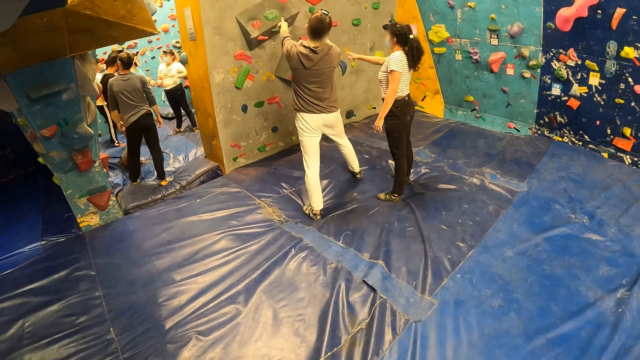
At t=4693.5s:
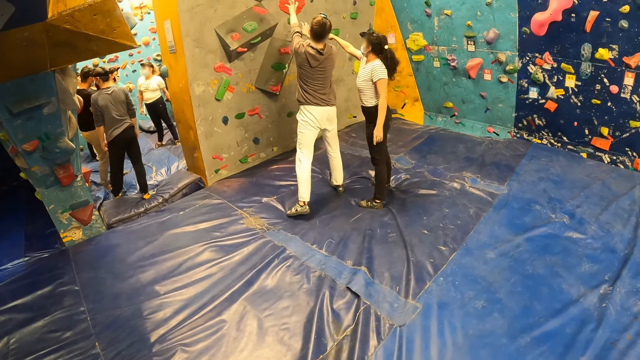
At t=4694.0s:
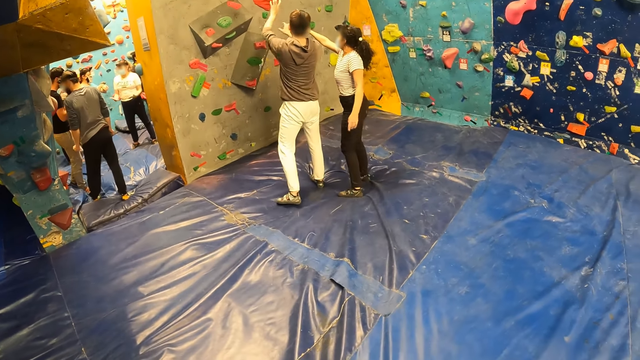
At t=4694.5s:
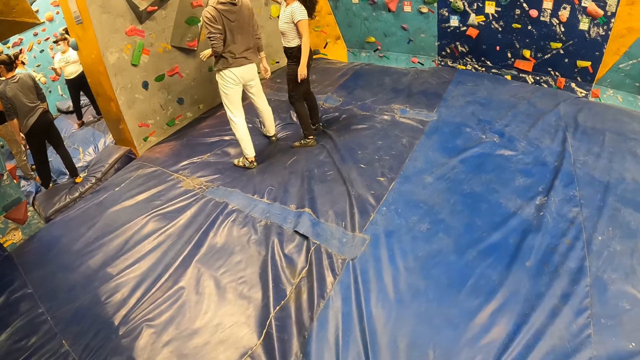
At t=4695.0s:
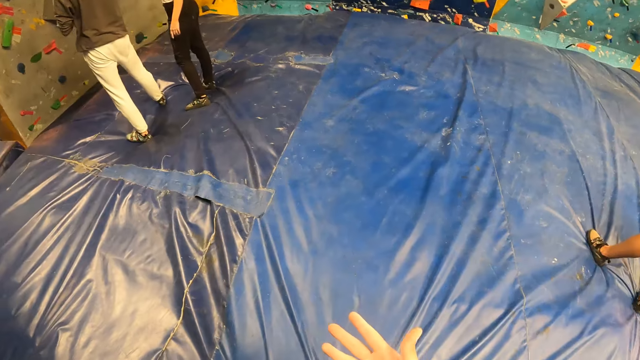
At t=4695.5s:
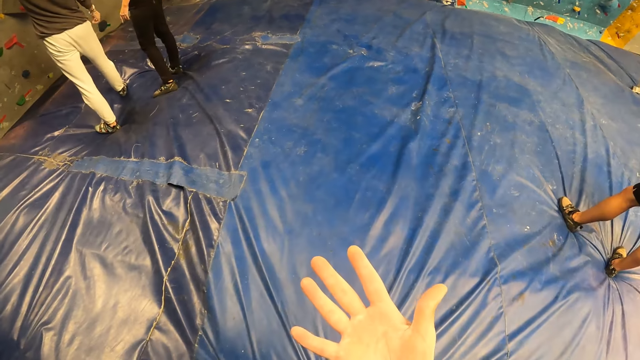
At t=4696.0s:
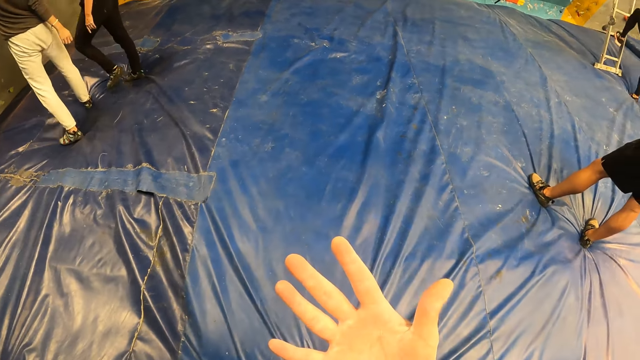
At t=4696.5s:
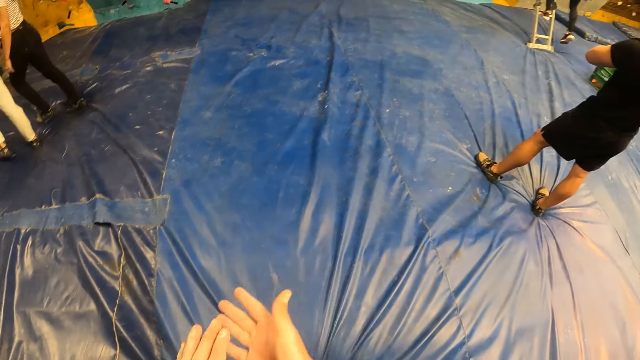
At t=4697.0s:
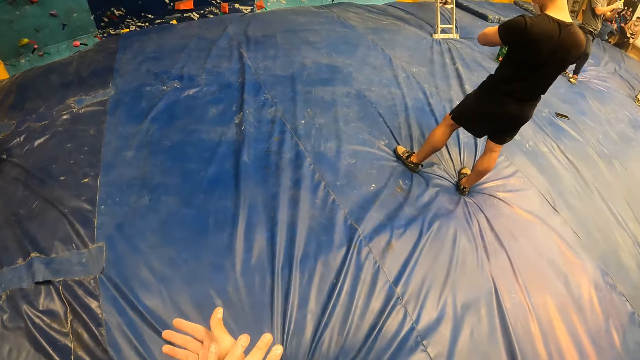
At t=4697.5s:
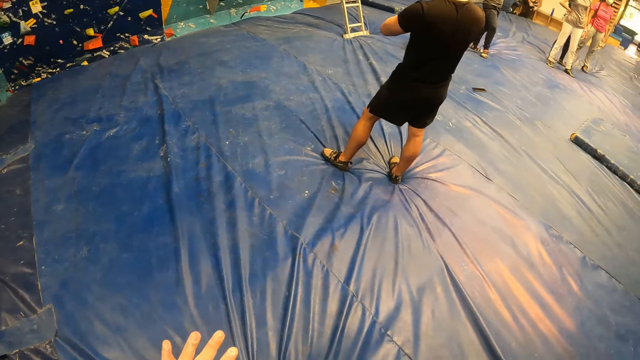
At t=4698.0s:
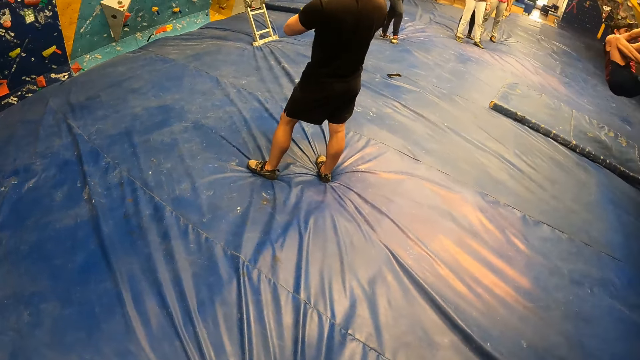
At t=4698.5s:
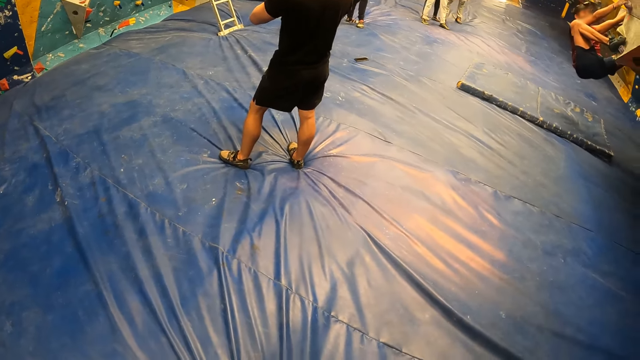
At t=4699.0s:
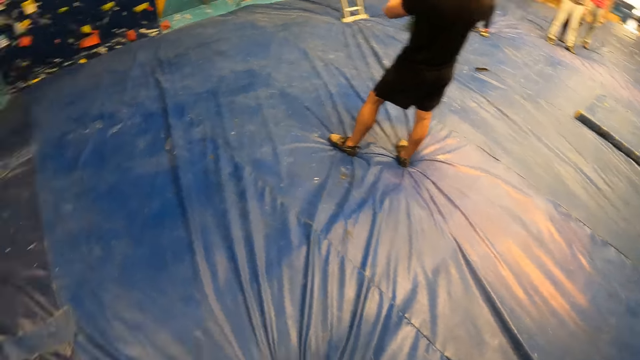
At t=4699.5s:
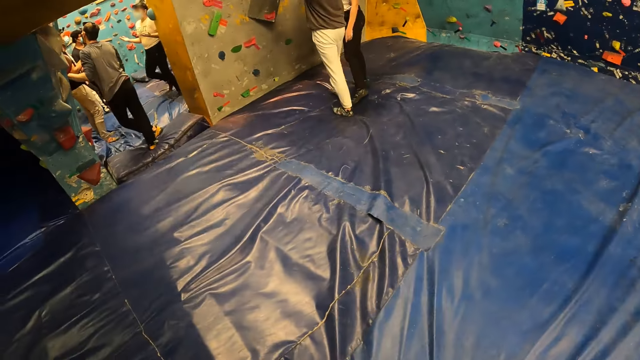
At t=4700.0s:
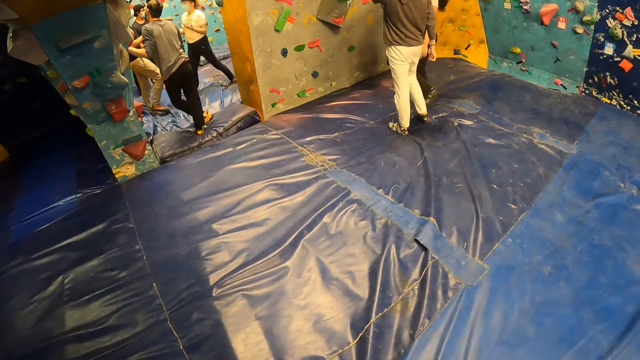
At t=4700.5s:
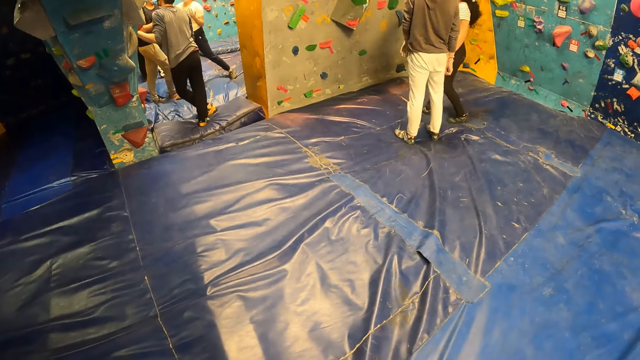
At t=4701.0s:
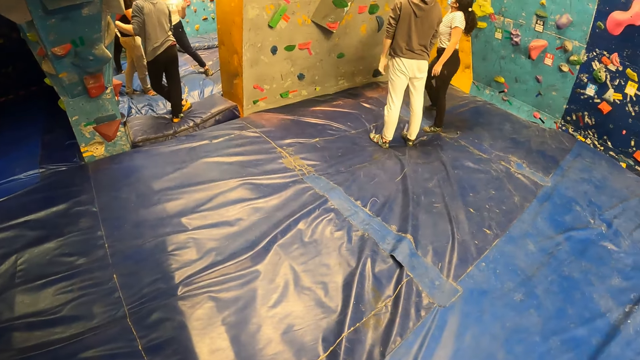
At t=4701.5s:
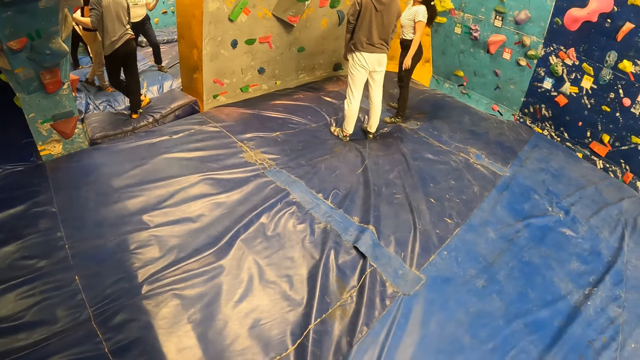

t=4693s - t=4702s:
The camera wearer looks at his hand. He rubs his hands.

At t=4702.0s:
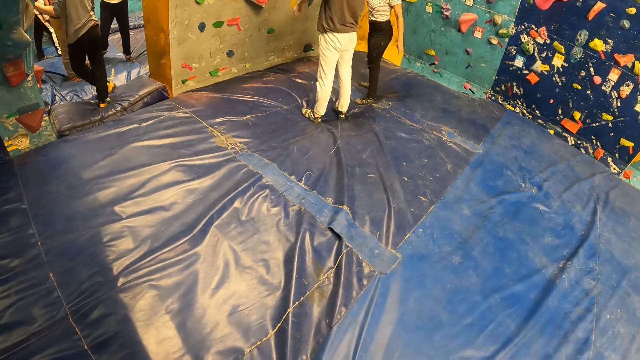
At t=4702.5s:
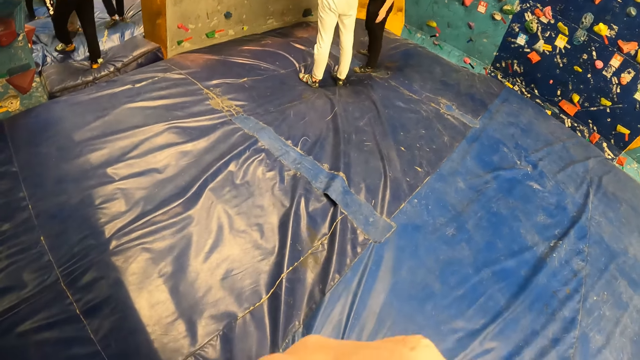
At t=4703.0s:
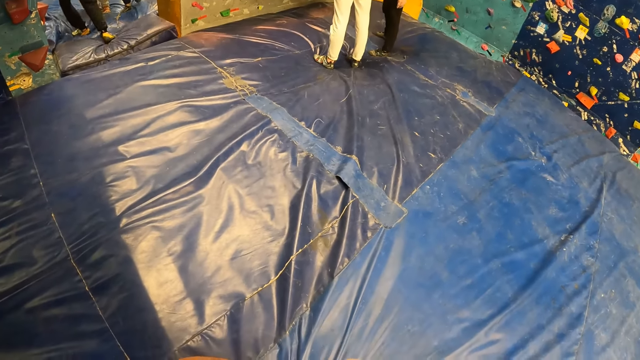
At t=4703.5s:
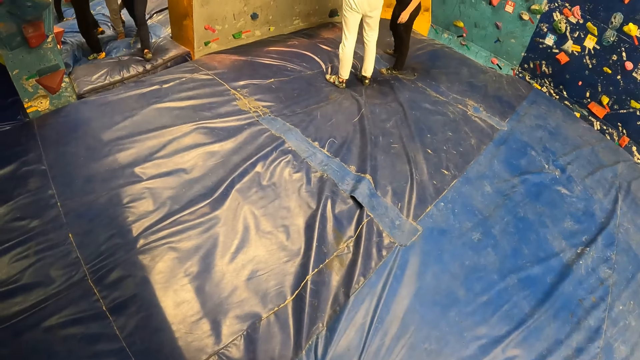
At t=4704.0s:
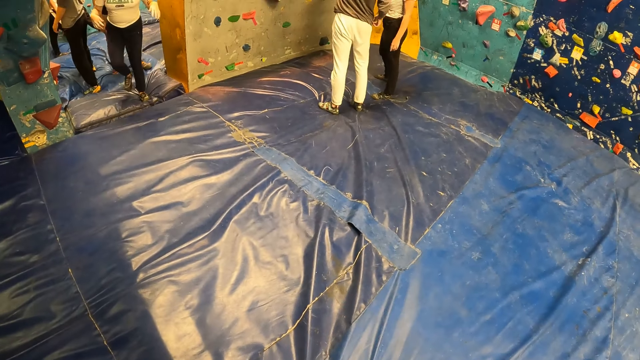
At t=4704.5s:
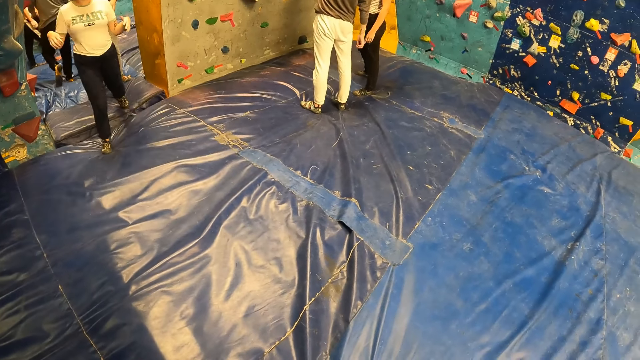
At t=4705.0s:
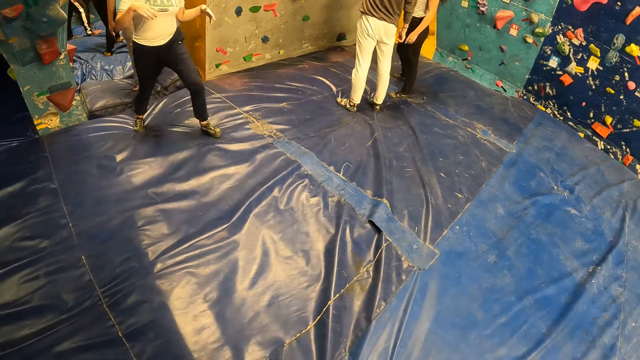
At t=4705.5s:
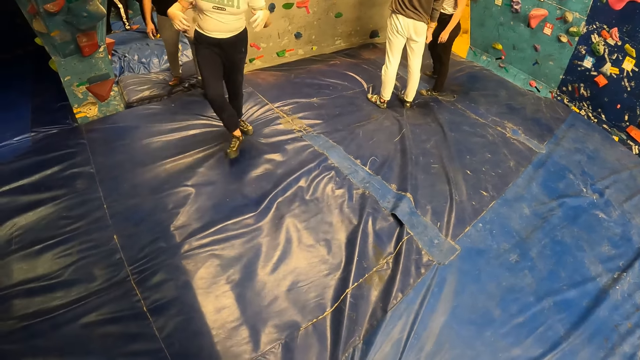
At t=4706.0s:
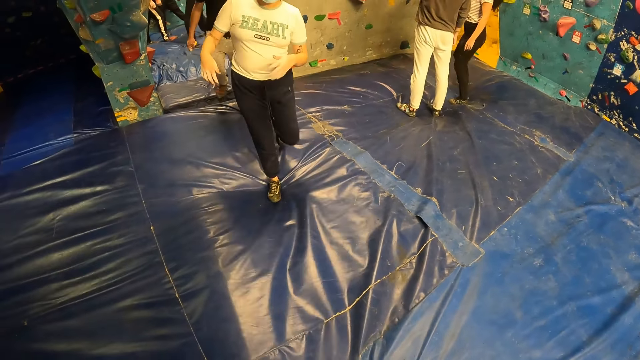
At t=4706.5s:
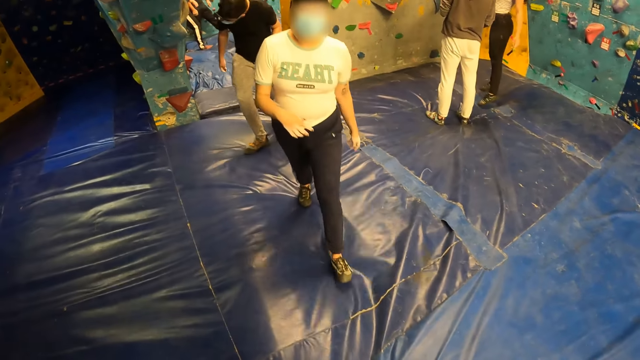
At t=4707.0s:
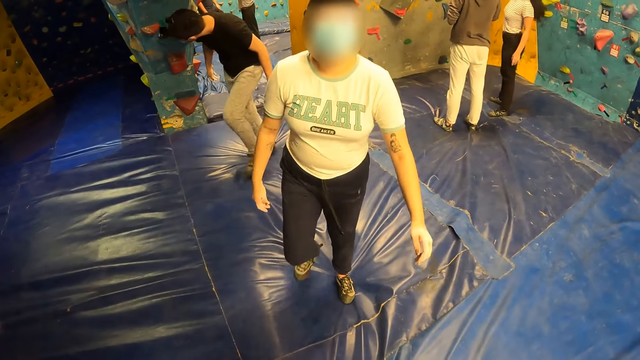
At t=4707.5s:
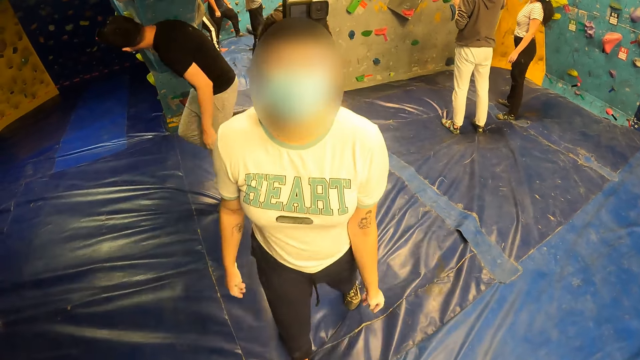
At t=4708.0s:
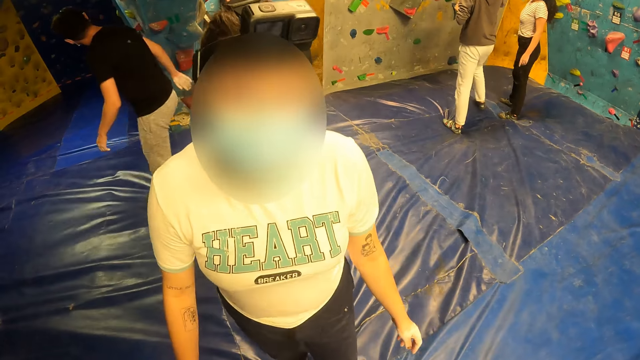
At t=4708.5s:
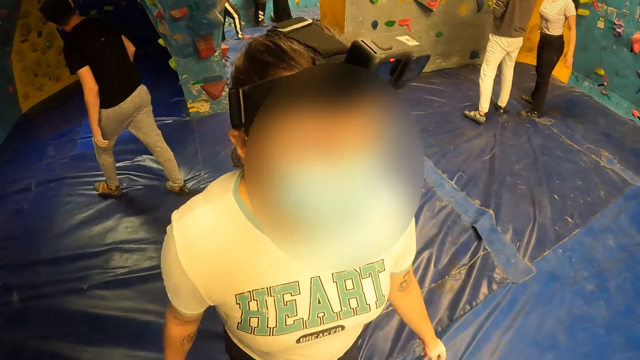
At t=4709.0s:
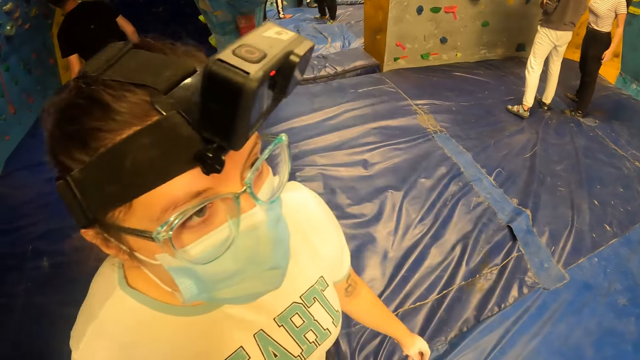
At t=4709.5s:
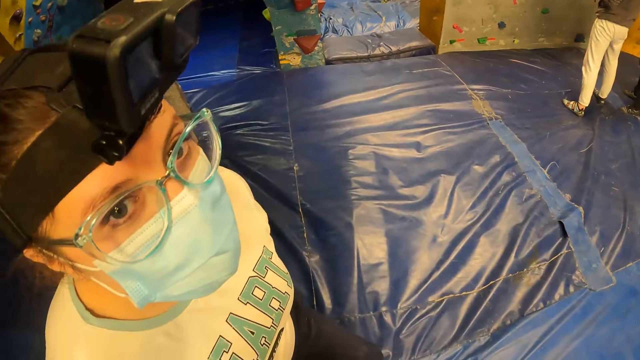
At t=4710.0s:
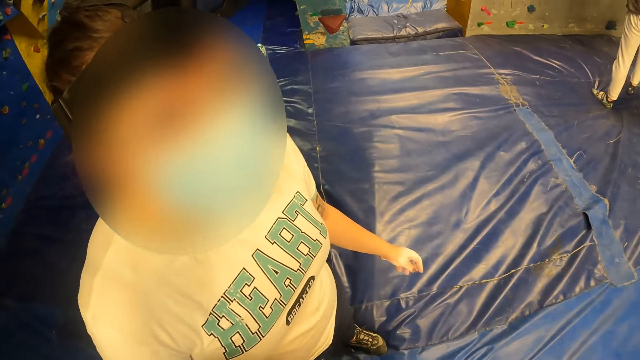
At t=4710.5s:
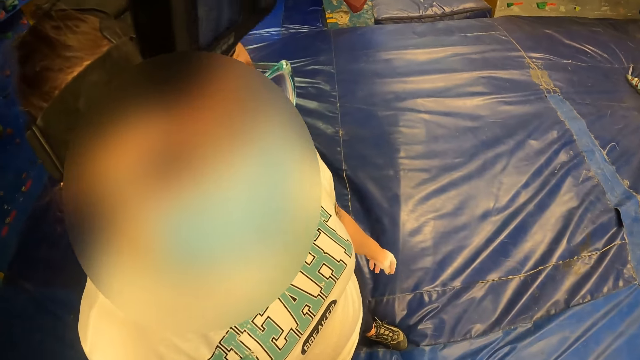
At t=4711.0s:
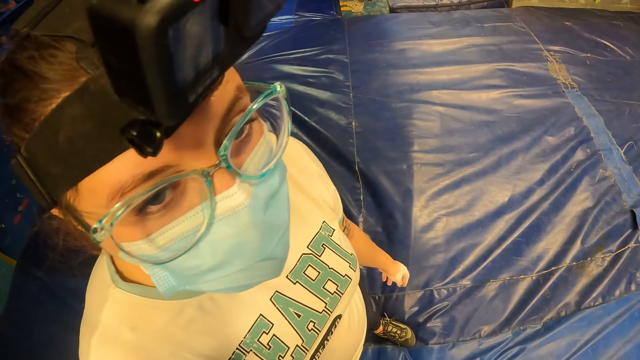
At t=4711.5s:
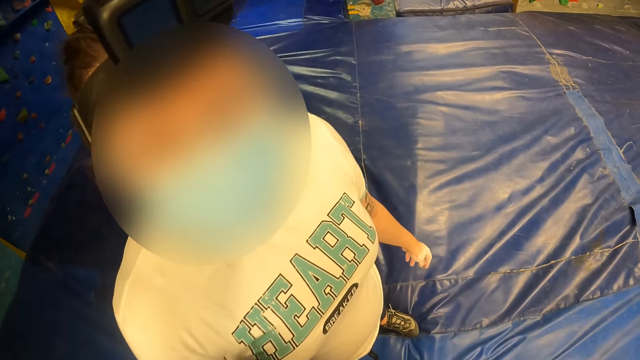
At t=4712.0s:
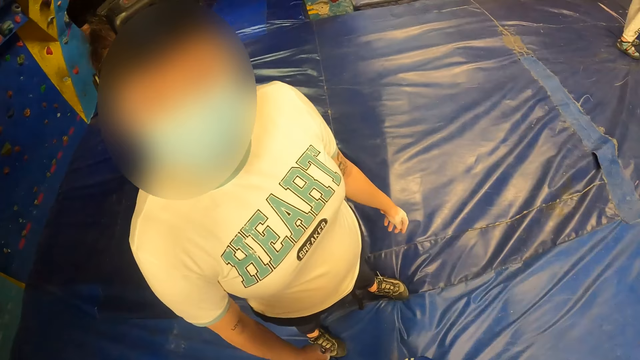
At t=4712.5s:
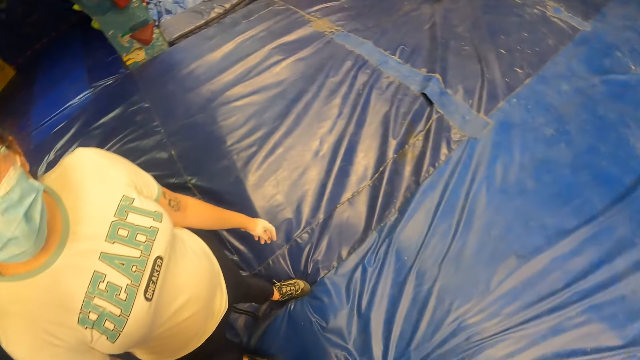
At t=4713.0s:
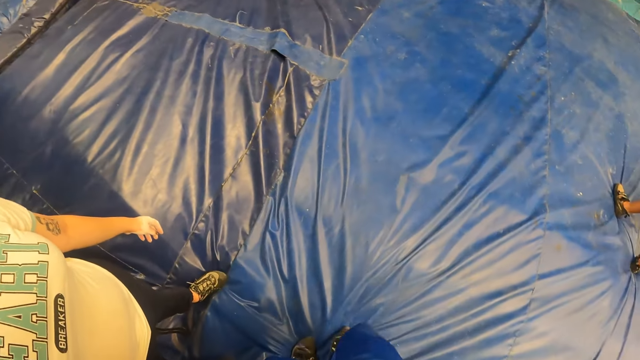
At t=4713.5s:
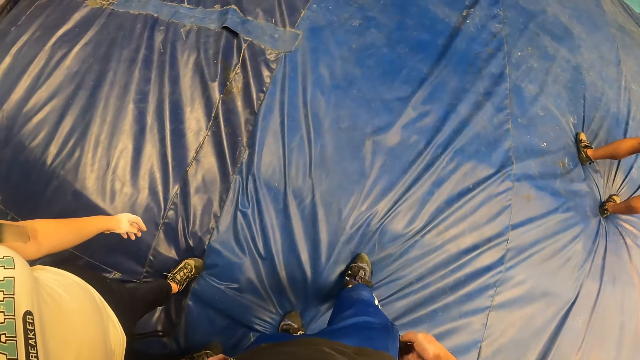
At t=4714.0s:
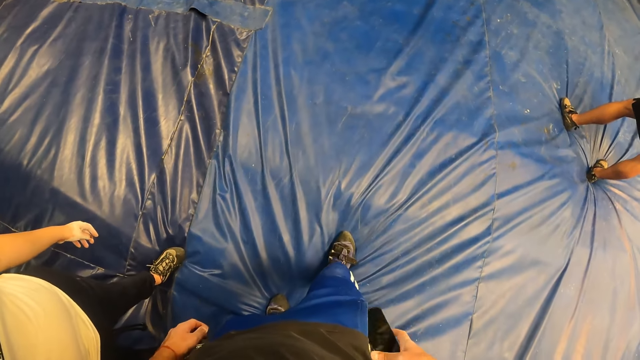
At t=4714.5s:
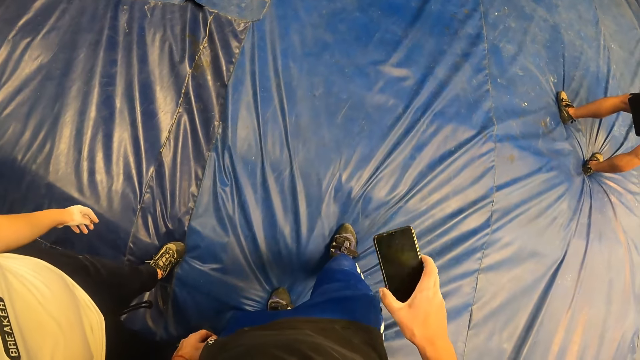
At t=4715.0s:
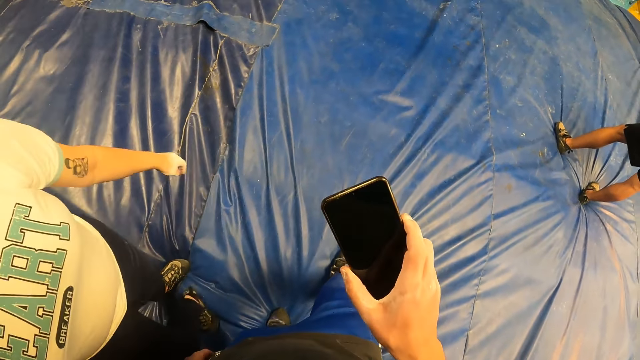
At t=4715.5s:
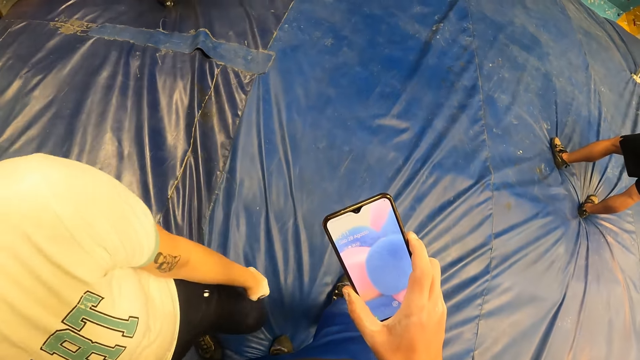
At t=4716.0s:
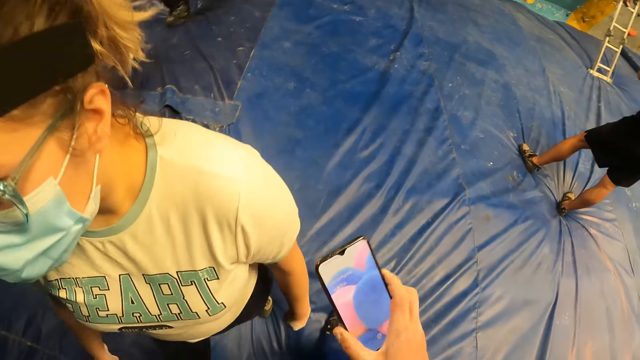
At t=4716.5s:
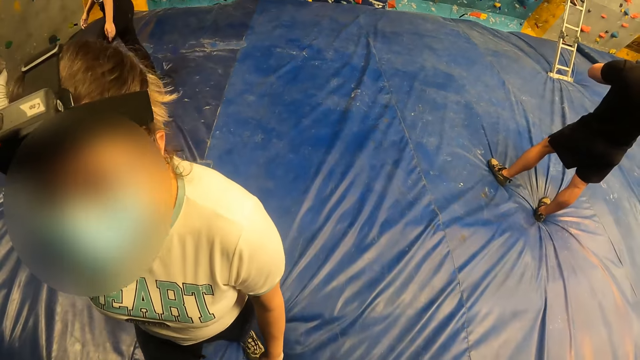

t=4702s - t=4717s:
The camera wearer moves his hand. He interacts with a woman. The woman stands beside the camera wearer. The camera wearer looks at the woman. He brings the phone out of his pocket with his left hand. He looks at the phone.
